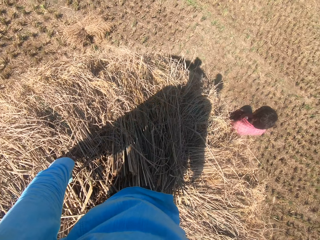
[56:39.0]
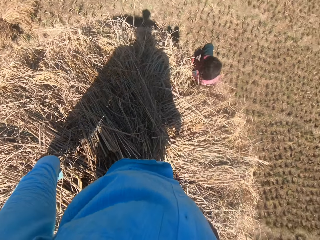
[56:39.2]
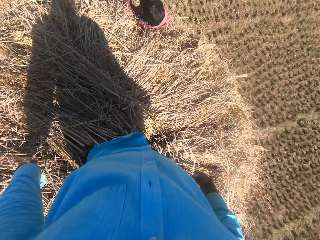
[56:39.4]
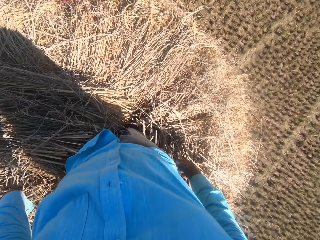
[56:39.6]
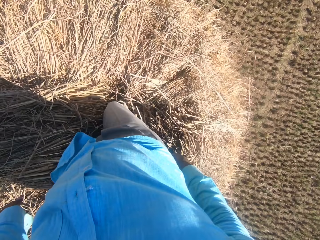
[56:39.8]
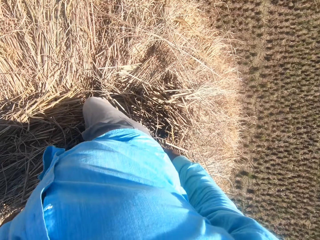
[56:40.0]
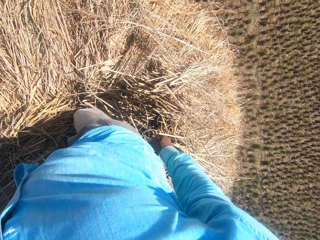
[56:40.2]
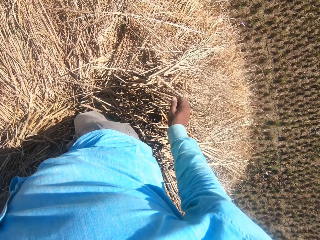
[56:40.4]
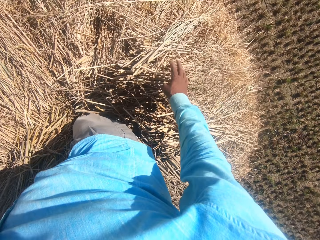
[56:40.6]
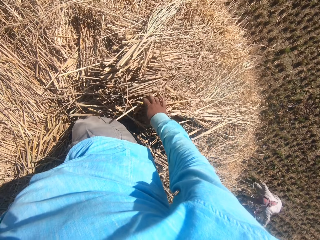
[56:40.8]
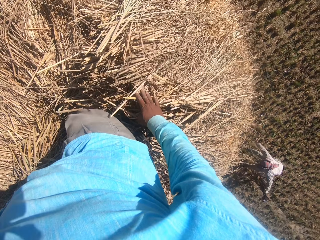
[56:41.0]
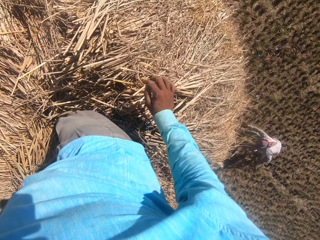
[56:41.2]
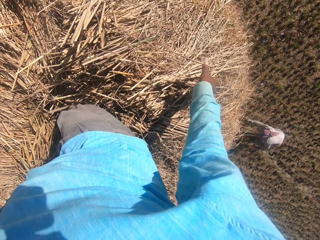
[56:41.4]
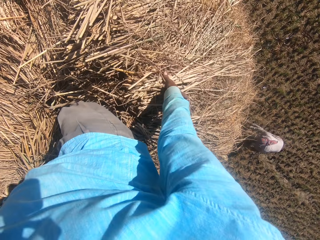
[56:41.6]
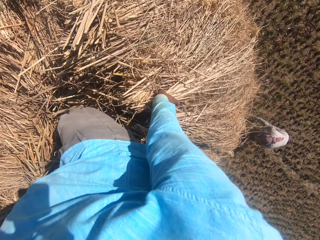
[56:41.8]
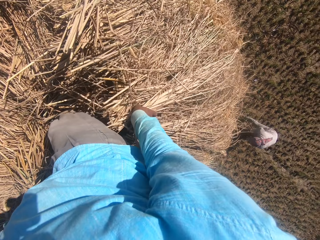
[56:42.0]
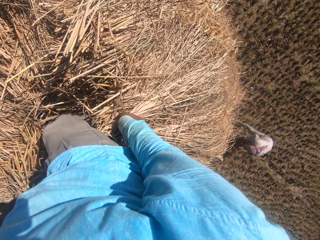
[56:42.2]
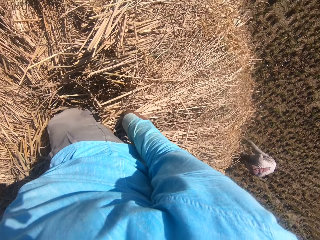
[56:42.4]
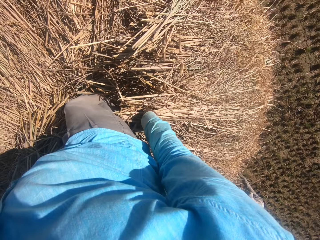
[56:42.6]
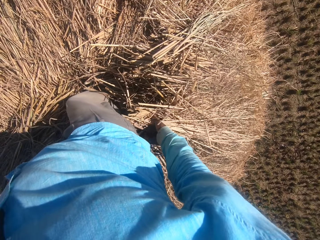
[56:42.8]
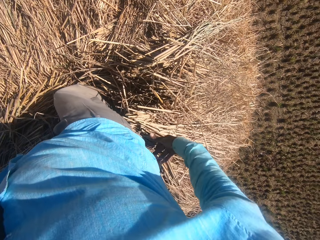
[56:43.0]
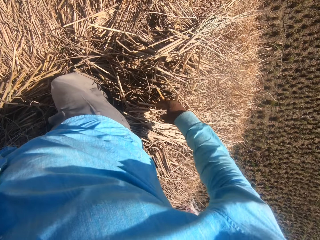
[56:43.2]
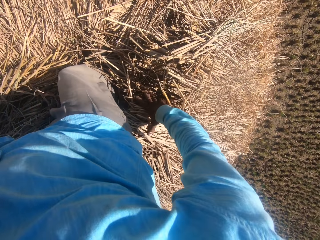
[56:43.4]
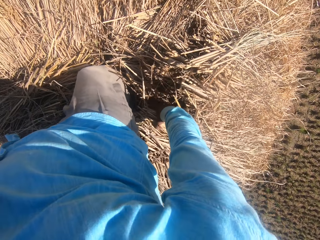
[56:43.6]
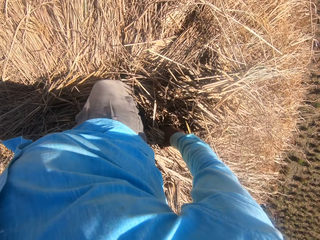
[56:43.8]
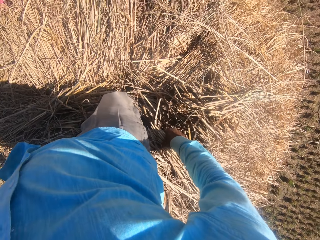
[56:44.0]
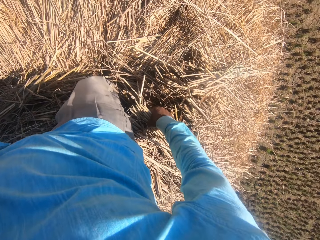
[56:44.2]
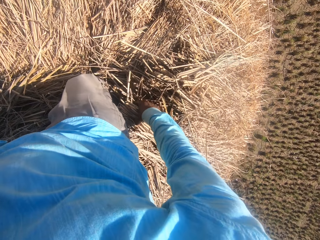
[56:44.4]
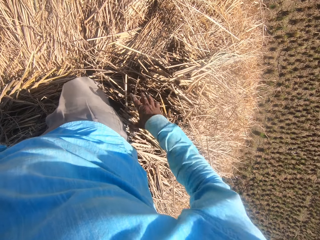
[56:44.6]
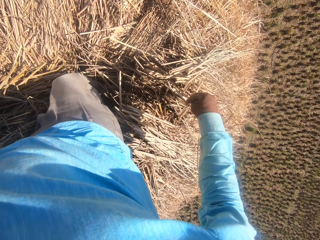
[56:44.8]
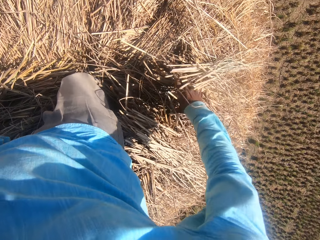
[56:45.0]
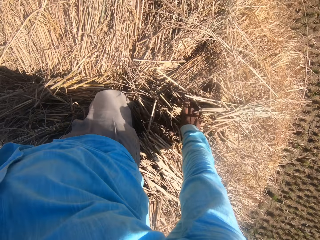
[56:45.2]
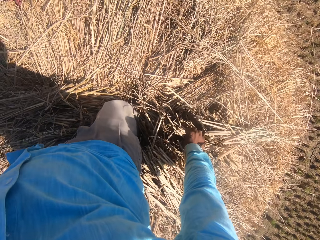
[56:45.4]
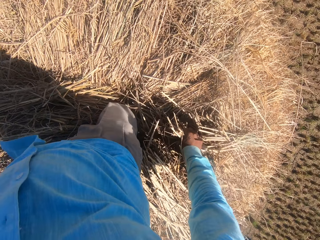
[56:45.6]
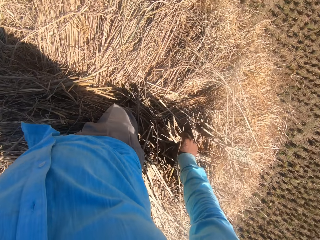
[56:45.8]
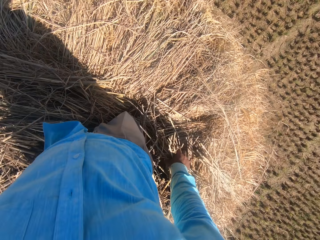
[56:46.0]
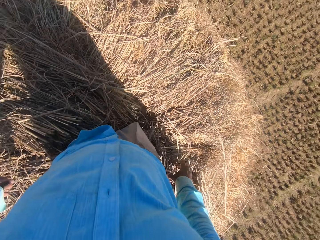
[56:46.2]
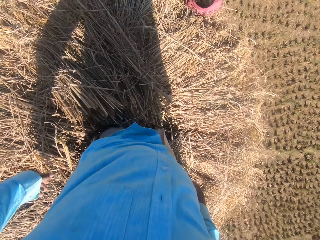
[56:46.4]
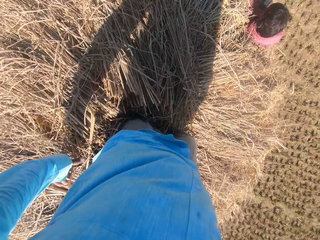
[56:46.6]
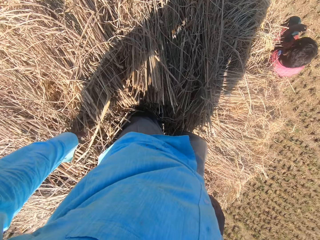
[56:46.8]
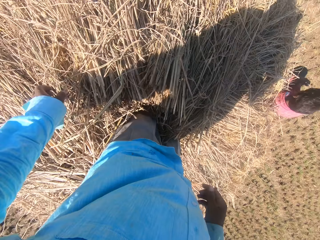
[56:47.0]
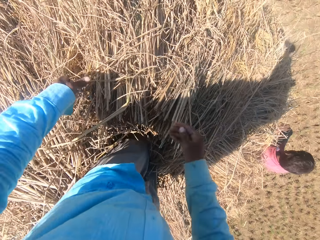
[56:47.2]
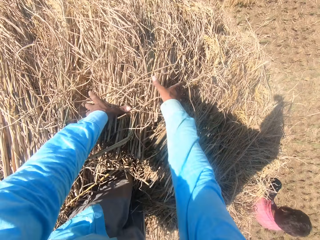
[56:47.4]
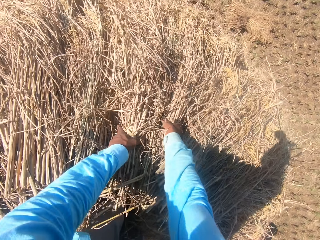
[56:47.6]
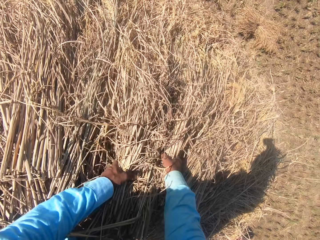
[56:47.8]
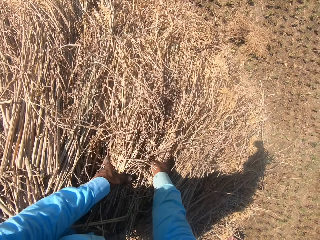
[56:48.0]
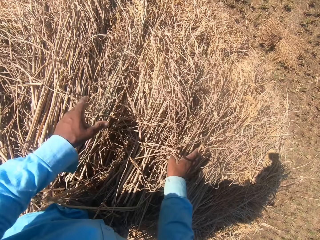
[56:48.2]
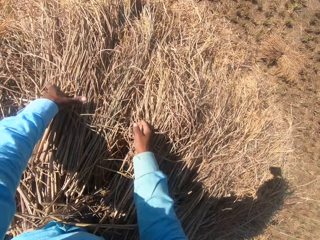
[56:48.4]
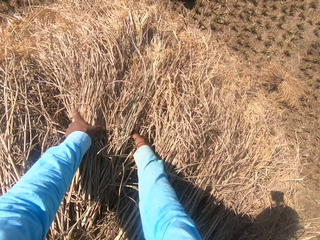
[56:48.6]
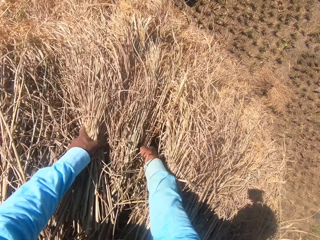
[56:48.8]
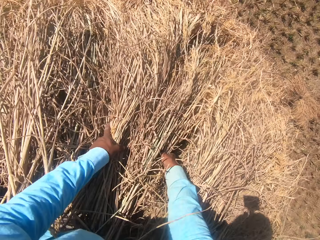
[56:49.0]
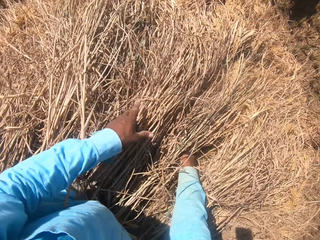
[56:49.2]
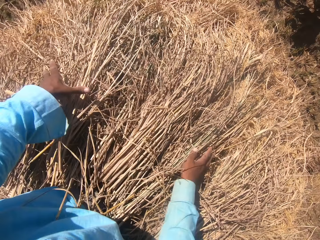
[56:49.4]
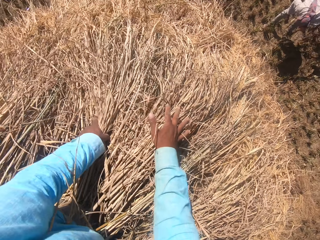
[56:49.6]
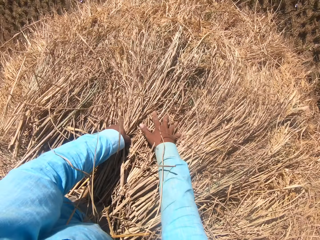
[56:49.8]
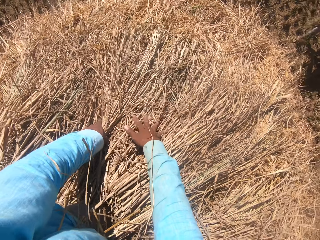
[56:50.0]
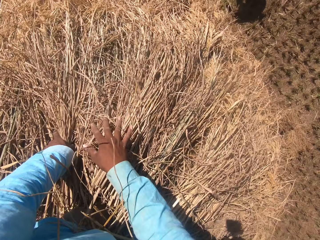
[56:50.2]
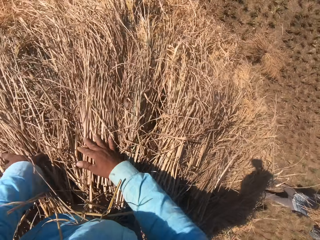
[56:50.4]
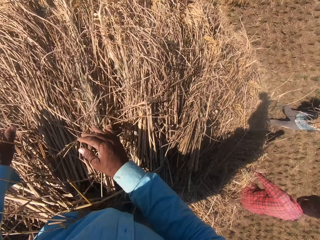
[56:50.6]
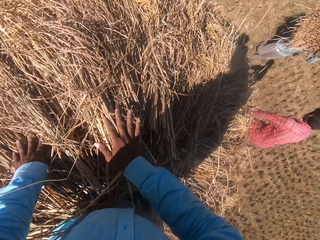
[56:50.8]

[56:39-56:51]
The camera wearer looks around a garden. They adjust a bunch of grass on the ground.

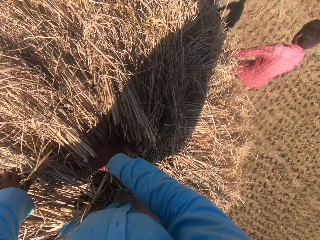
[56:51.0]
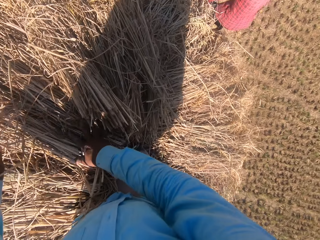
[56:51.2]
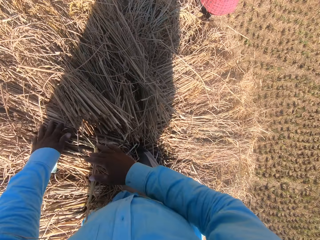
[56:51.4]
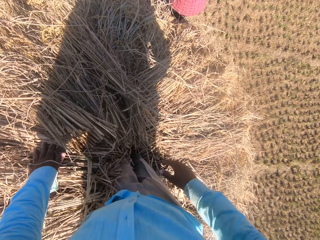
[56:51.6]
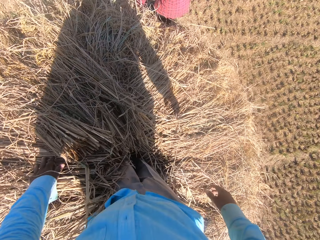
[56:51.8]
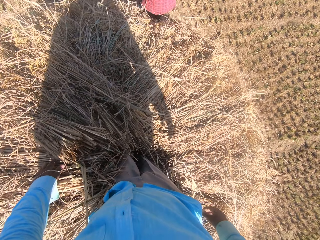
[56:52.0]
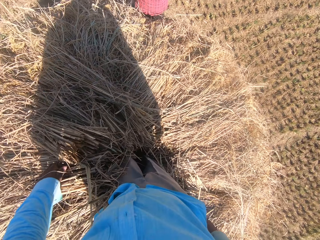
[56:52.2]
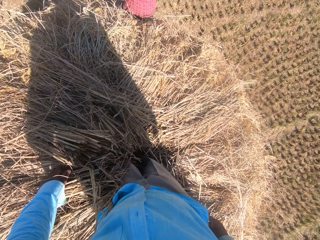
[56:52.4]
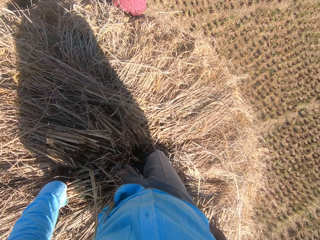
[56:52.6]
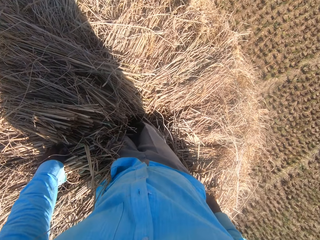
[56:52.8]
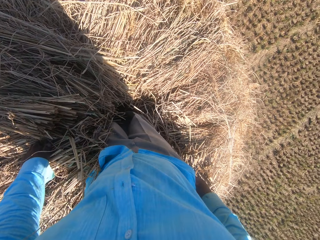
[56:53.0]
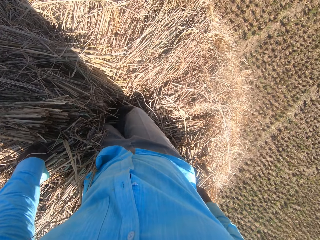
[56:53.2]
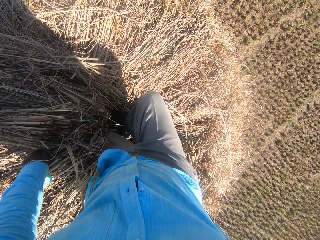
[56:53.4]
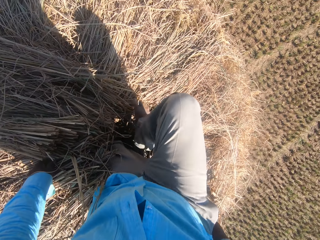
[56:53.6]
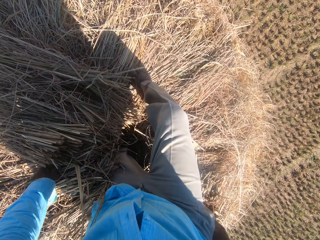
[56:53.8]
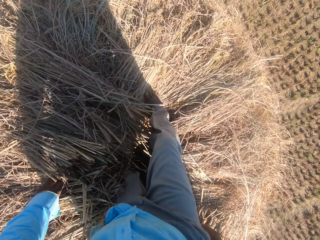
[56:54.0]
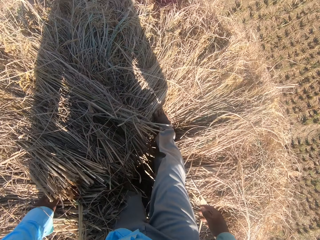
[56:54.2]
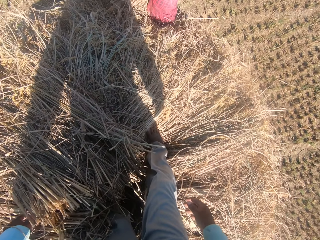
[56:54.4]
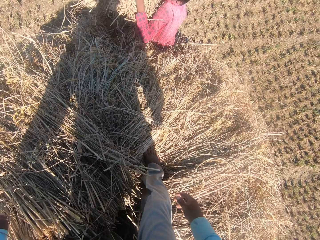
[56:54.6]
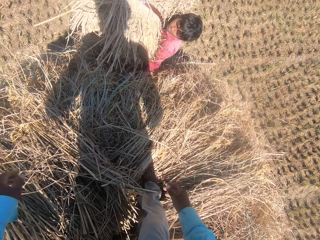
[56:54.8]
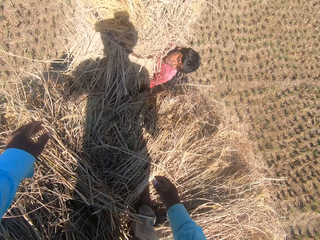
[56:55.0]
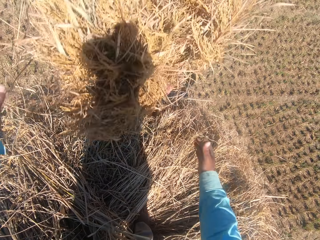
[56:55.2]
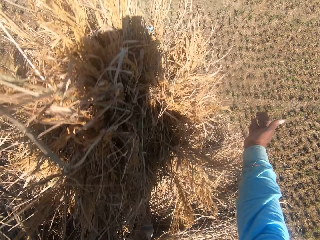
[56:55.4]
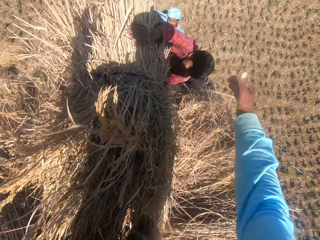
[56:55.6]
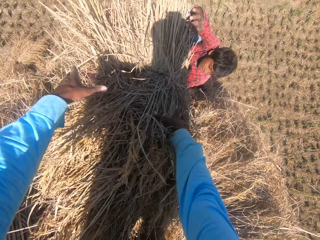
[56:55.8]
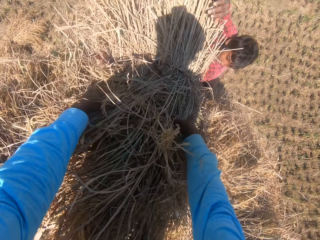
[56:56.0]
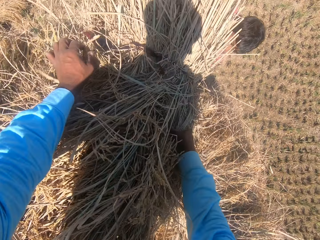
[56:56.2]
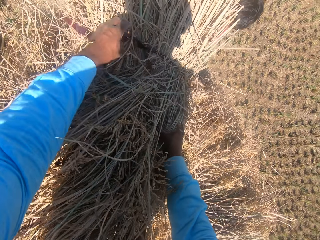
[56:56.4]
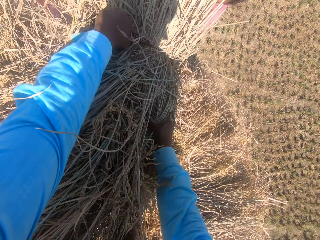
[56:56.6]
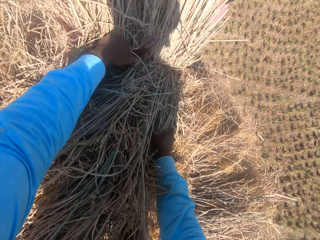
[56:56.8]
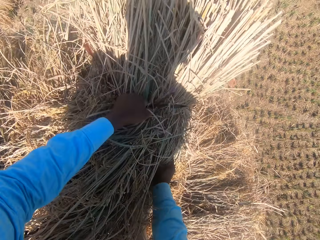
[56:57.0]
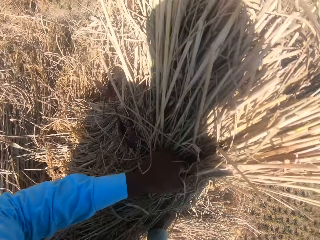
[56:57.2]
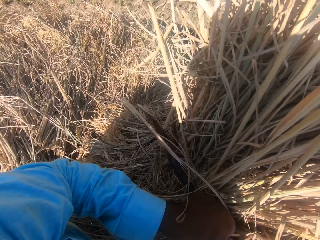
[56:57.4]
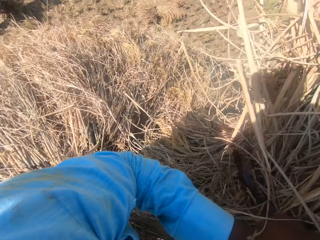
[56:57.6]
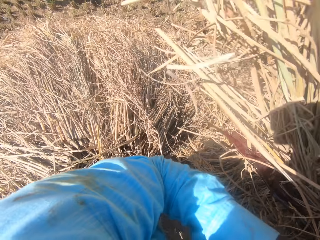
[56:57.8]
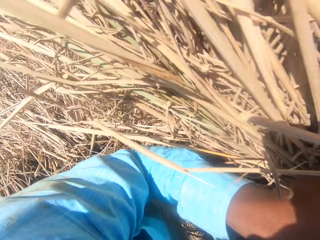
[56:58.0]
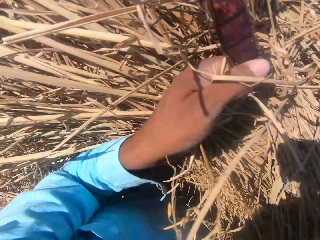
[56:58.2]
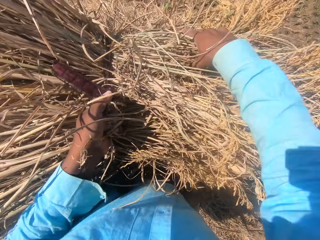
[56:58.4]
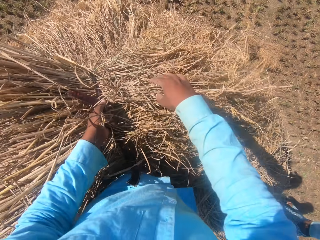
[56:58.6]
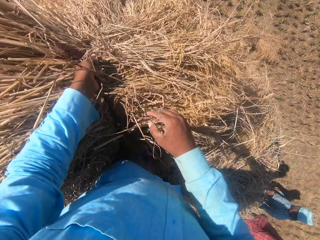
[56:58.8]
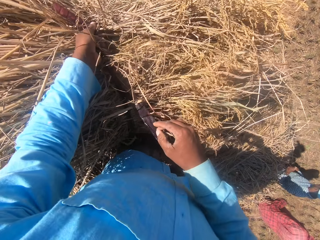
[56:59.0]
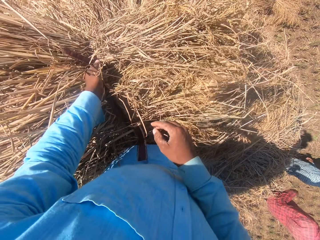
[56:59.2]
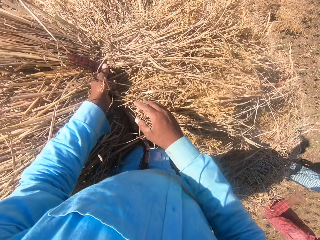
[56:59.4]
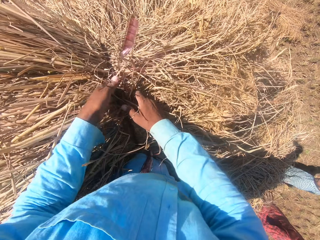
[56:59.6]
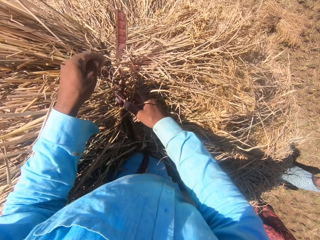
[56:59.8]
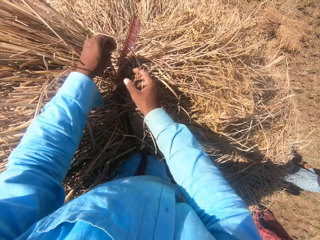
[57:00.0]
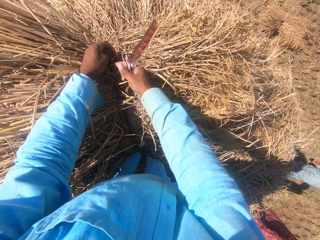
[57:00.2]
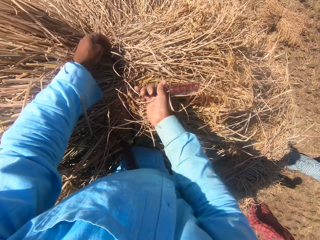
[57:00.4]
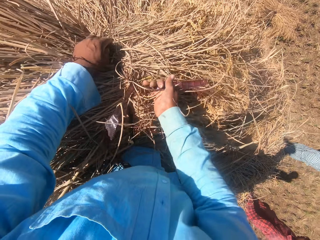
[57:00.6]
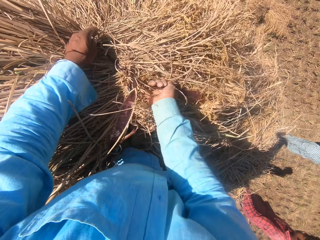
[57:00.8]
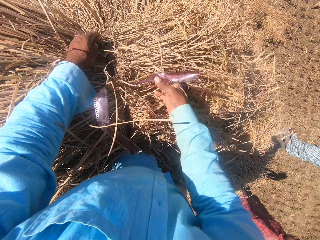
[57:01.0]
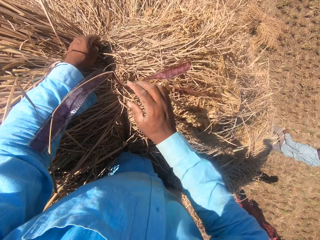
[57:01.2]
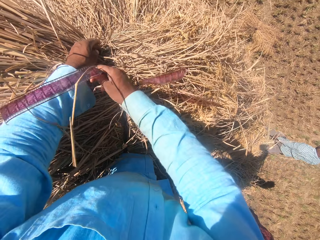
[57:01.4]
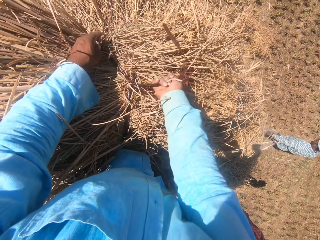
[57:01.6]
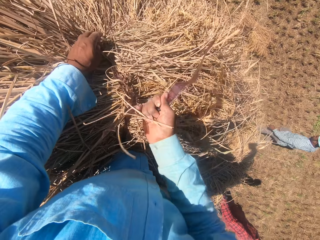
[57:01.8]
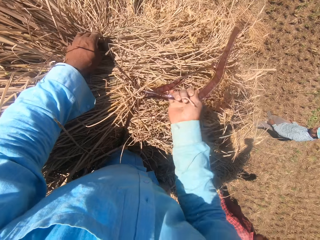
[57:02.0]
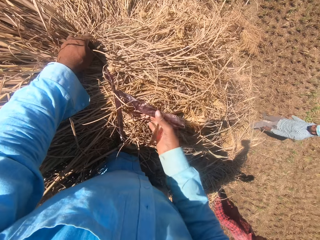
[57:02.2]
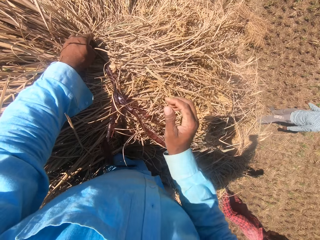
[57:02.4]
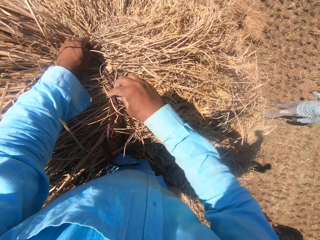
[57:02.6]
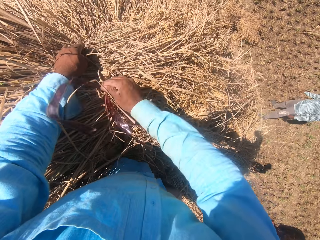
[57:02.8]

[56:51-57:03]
The camera wearer crosses his right leg over the heap. A man holds another stack of dried grass straws in his hands. The man passes the stack of dried grass straws to the camera wearer. The camera wearer collects the stack from the man with hands. He sets the stack of dried grass straws on the heap. He unties the rope on the stack of dried grass straws.
